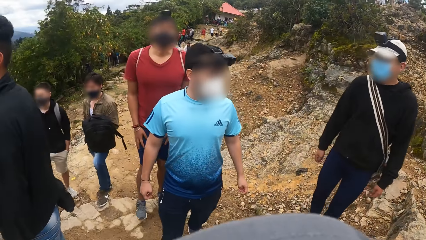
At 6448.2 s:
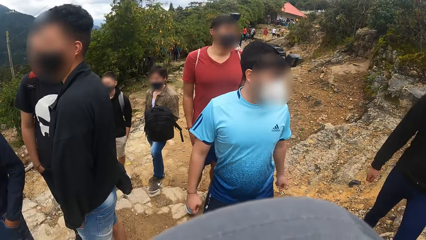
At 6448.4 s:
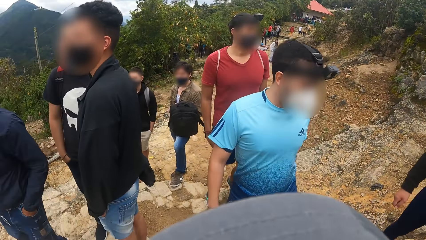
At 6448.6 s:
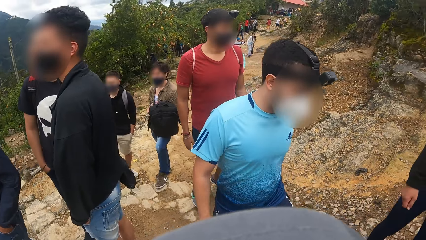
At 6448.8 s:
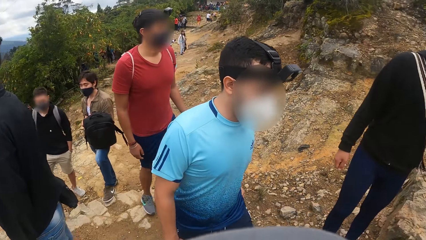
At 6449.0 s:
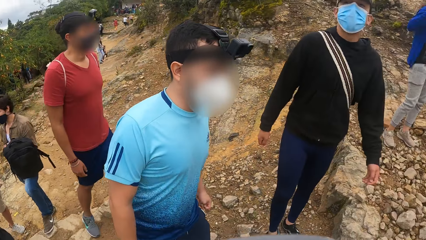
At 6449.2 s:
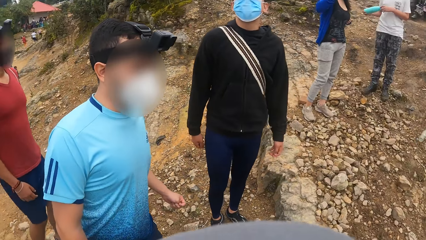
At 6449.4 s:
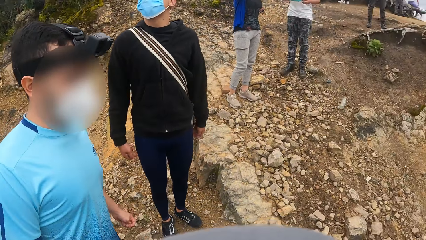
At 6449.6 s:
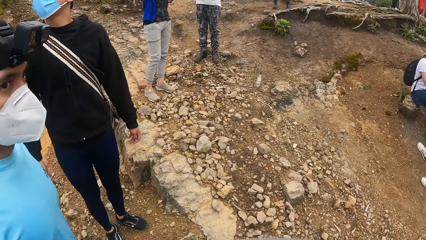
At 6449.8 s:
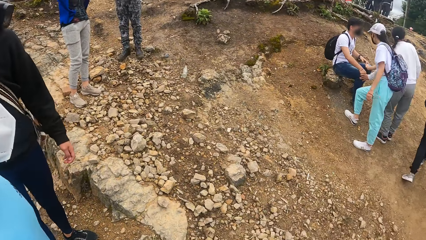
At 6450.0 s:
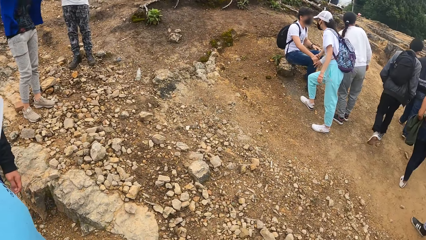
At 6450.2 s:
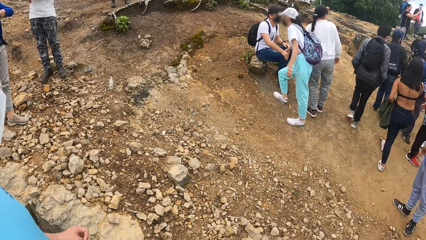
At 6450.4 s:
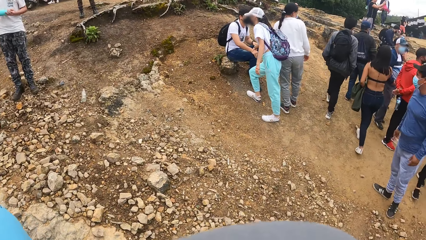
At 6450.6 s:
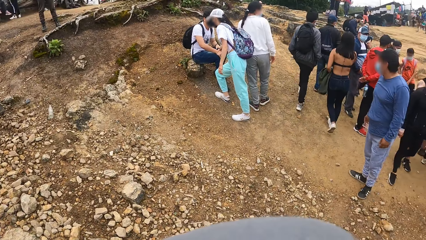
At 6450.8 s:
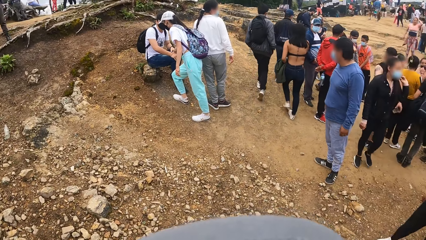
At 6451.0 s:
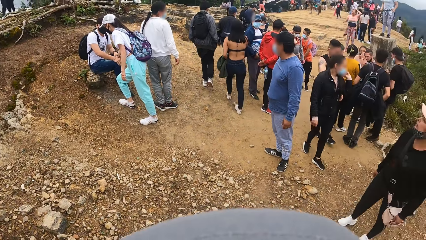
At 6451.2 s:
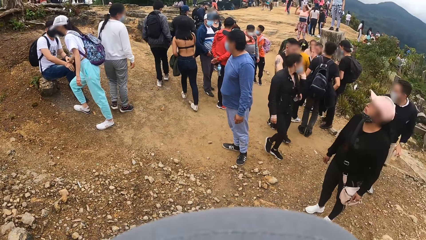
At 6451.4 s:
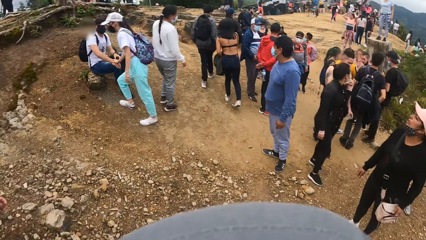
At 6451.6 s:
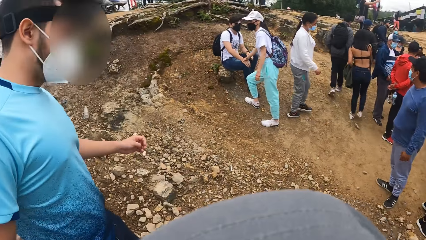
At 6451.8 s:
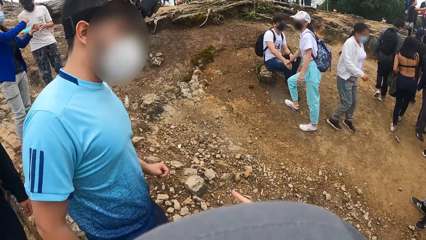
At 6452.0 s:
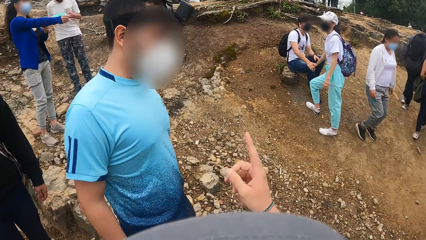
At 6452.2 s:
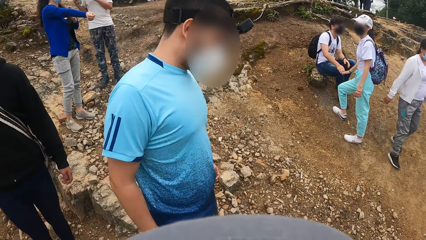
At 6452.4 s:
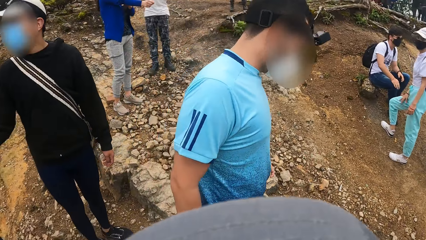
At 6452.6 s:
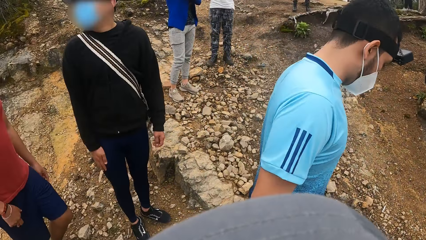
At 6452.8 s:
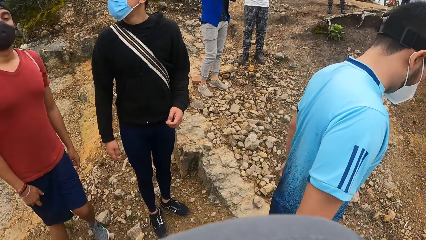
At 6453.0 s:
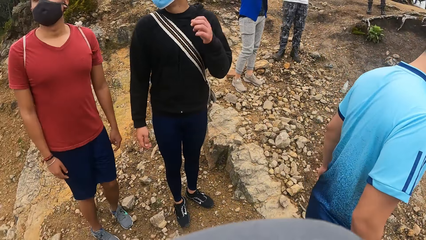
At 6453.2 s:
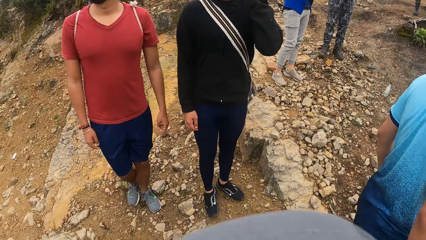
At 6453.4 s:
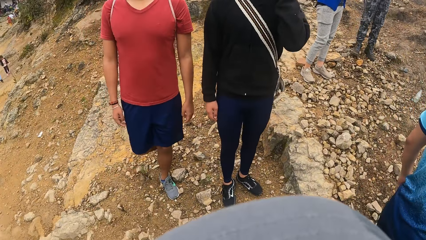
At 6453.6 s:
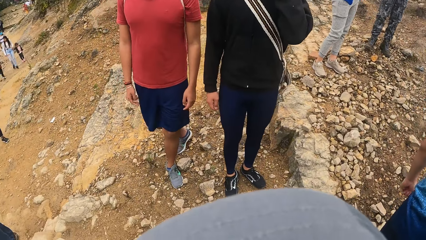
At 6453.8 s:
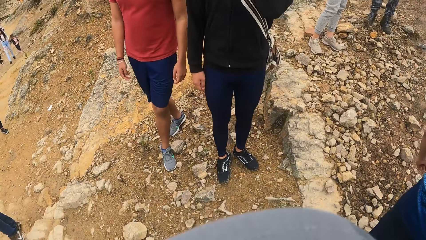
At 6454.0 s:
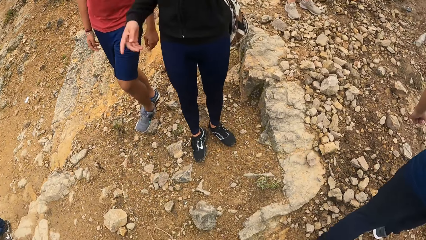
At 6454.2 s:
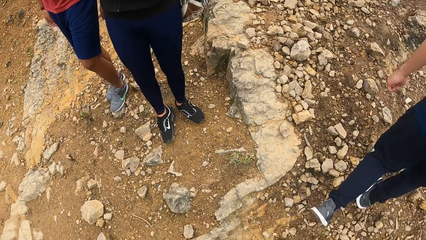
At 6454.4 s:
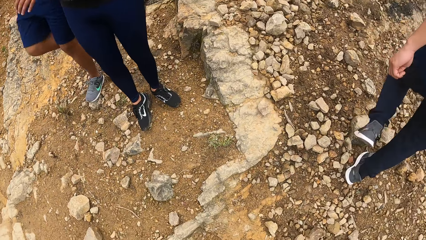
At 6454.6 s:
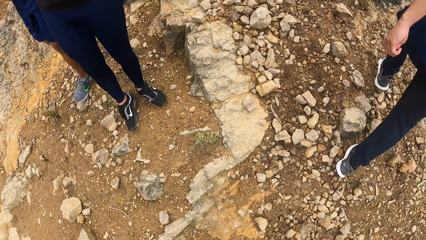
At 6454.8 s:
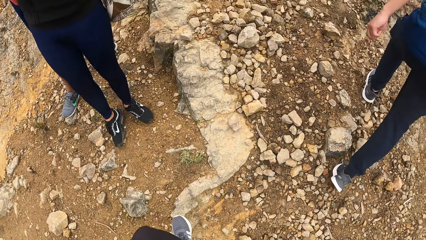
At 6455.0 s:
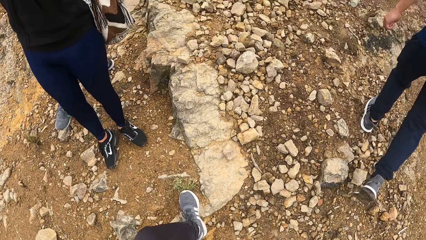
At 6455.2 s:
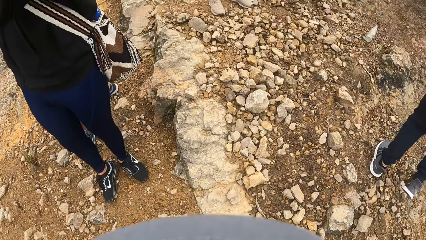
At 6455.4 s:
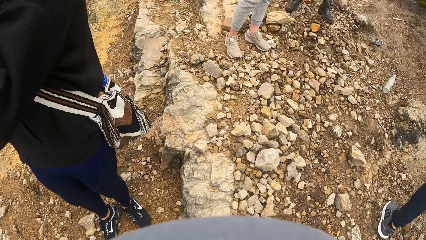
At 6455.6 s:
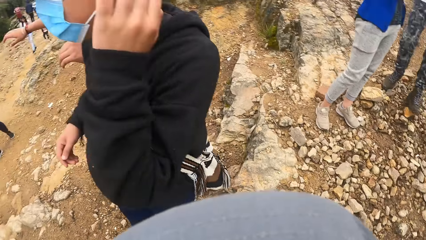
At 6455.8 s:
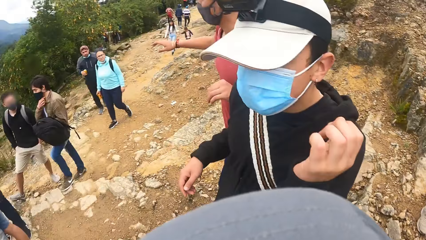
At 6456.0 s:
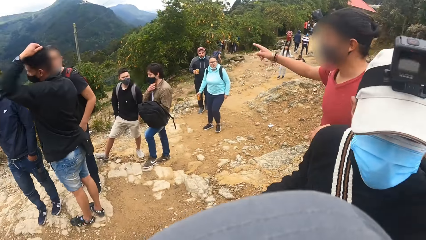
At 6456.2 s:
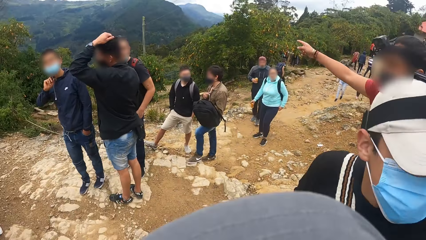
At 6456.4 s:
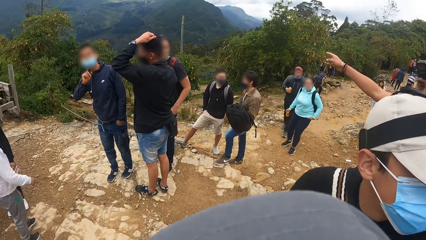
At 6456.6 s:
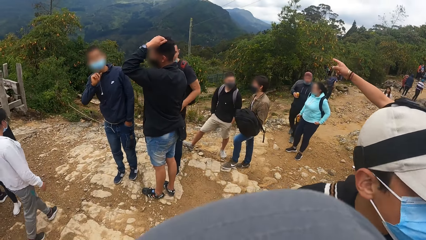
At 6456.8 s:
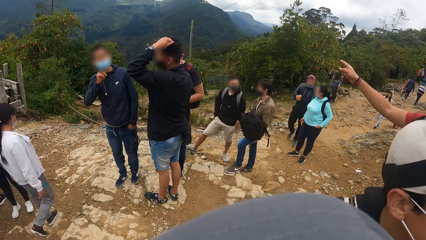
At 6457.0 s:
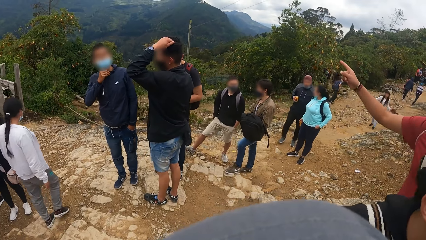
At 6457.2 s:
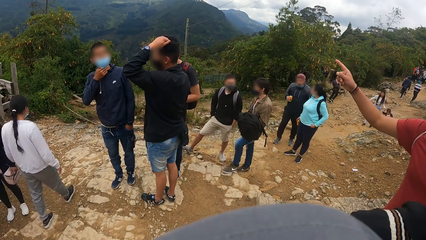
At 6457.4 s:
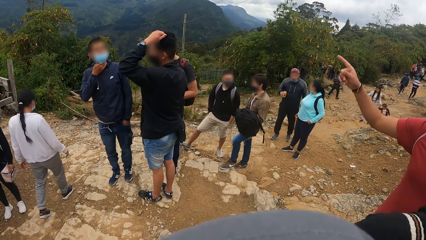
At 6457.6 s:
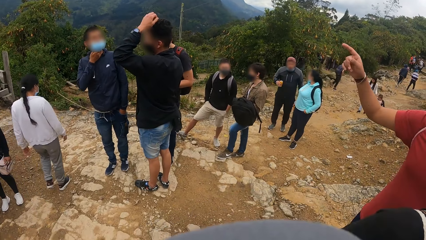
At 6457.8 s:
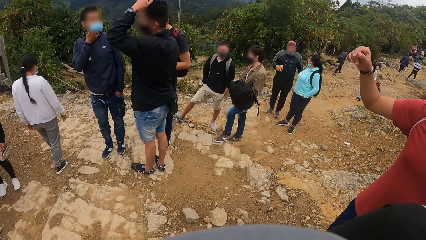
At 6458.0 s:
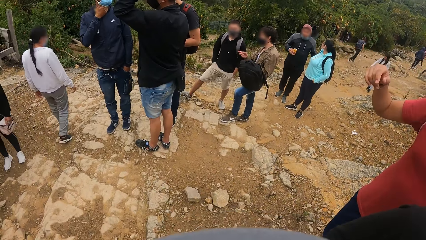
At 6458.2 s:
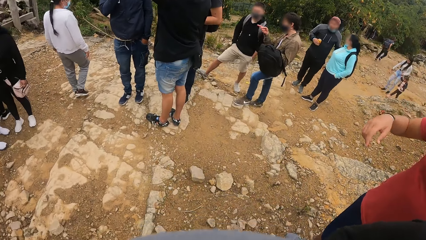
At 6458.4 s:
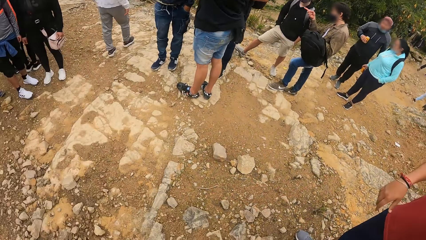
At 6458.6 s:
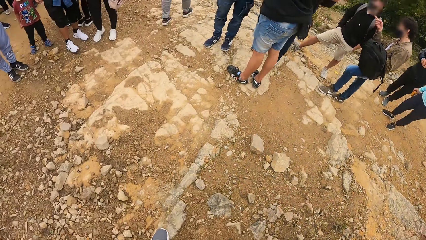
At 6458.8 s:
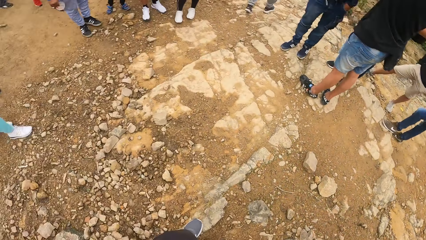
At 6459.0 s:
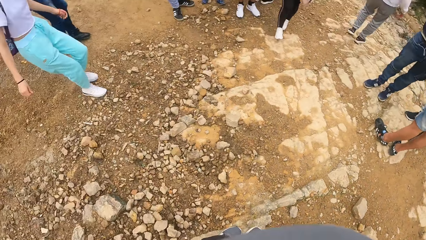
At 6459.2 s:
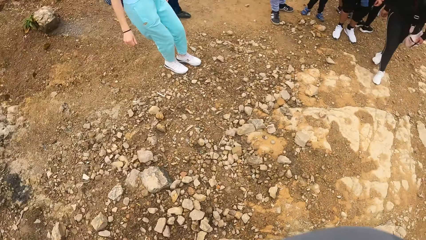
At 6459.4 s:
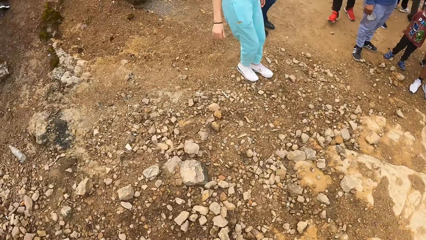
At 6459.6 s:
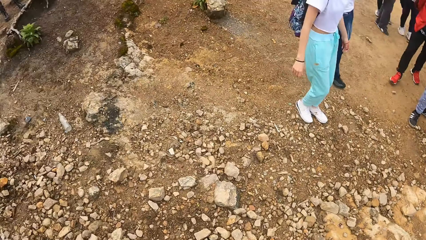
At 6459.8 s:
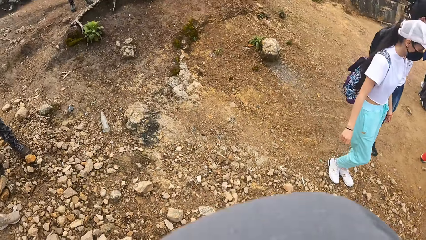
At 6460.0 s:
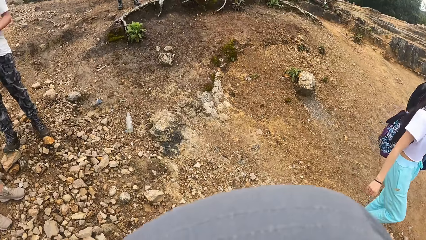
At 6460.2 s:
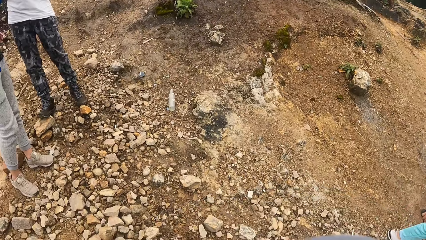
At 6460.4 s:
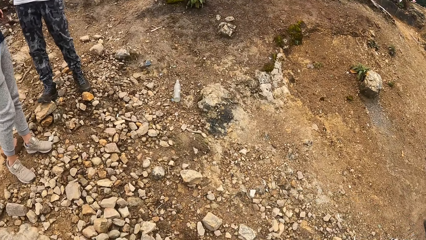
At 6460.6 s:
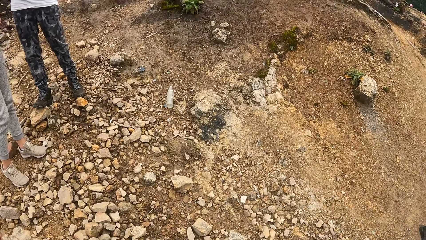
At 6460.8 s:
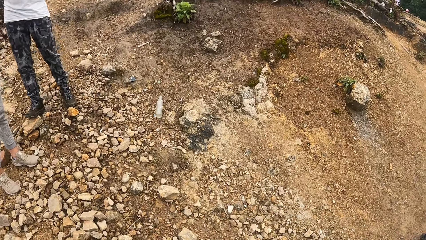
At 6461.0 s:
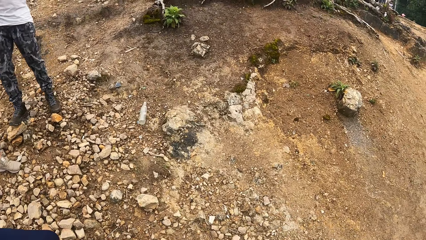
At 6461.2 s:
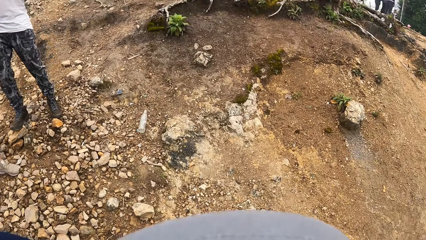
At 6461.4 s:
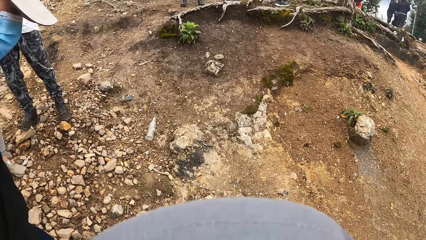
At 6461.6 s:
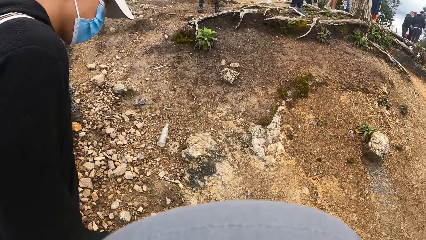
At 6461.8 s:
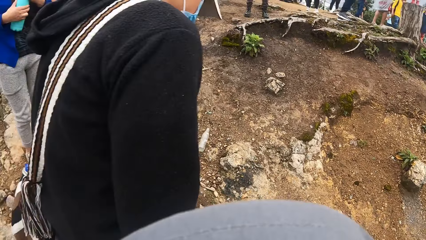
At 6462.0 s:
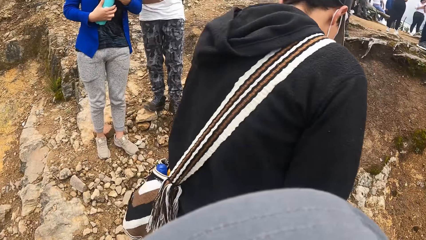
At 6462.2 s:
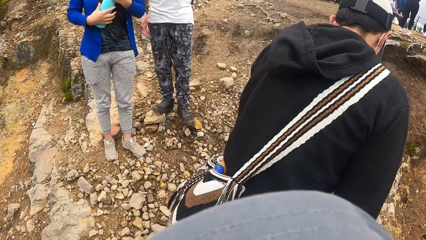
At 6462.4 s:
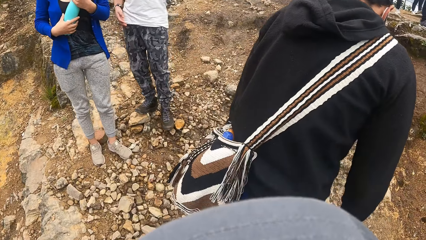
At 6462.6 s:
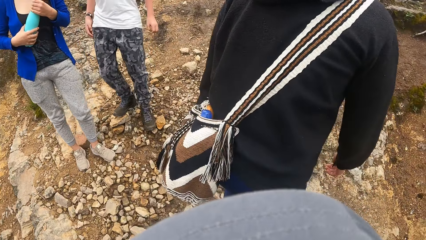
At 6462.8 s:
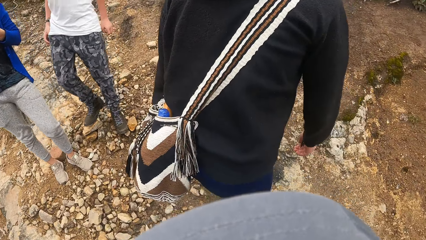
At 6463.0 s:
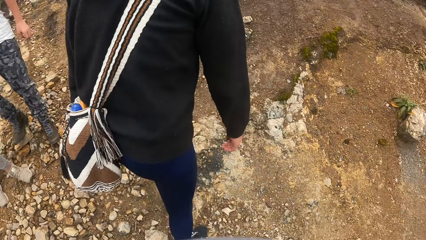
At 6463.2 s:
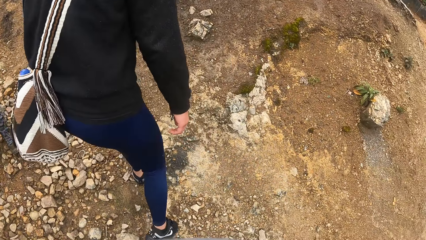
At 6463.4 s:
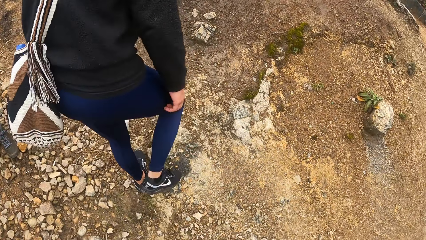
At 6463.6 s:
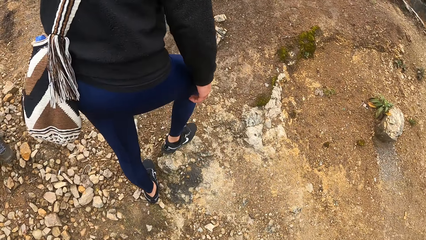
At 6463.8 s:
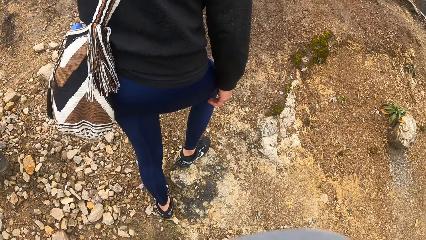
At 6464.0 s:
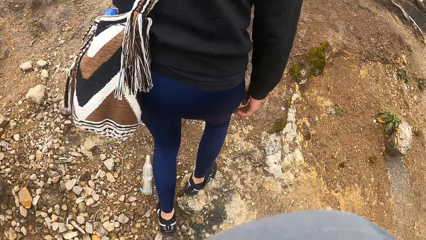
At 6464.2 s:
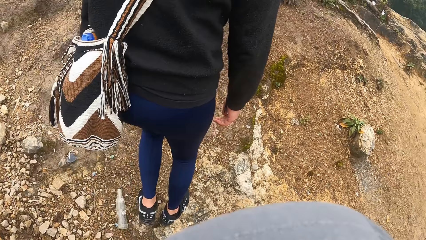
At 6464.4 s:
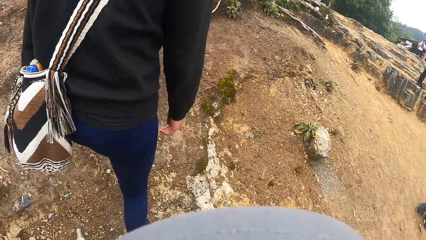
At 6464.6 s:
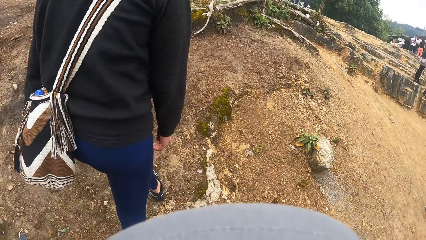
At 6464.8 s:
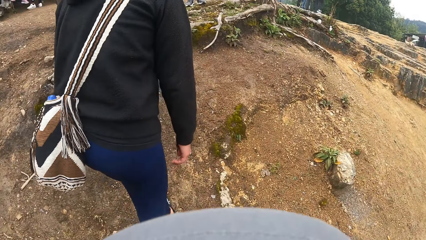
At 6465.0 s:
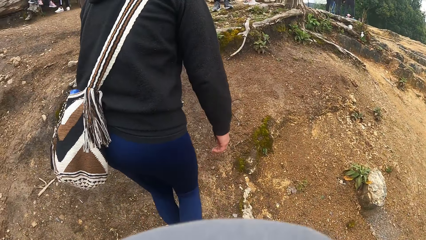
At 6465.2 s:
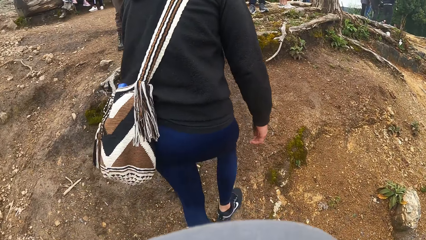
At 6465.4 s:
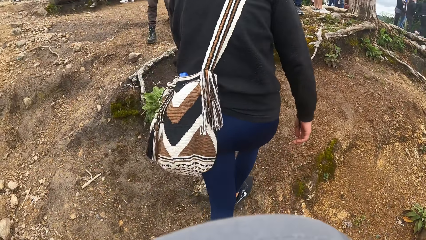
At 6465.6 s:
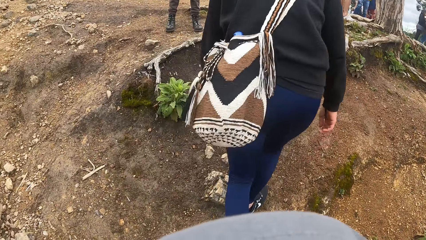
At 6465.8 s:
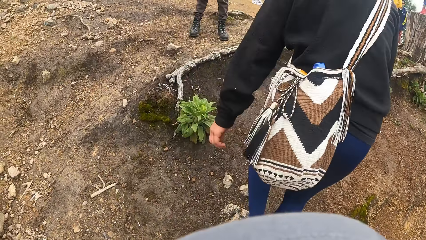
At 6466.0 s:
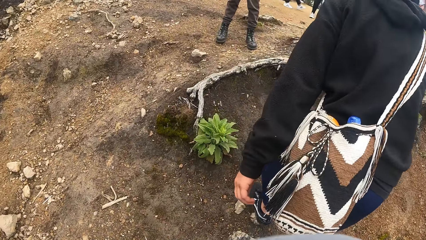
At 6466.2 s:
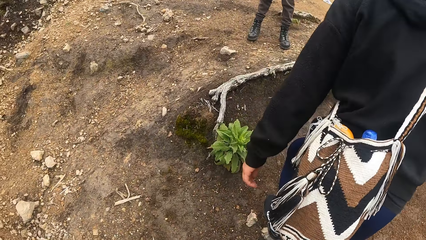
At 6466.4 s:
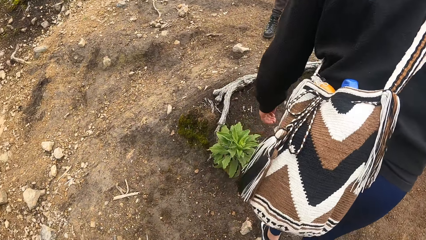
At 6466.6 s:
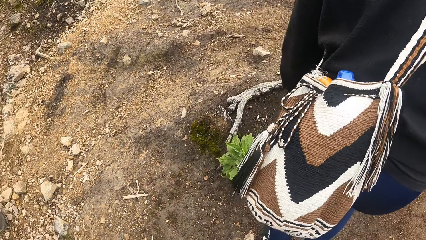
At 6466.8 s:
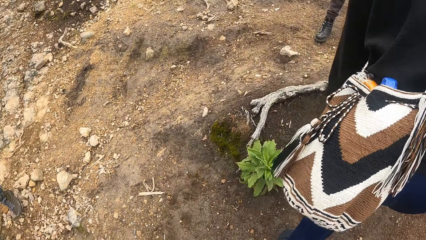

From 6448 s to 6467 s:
The camera wearer points with his index finger. He drops his hand. He walks around. He looks around. He walks up to a hill in the mountain recreation centre with a man, another man and a third man.
